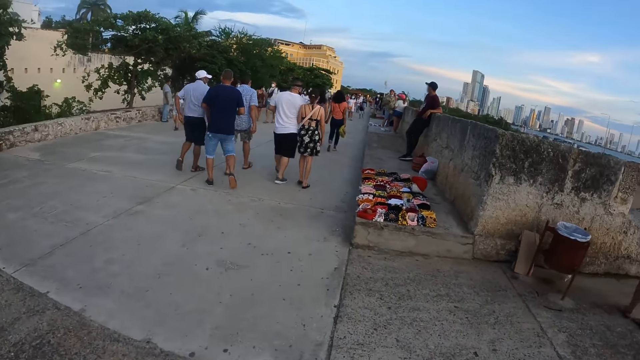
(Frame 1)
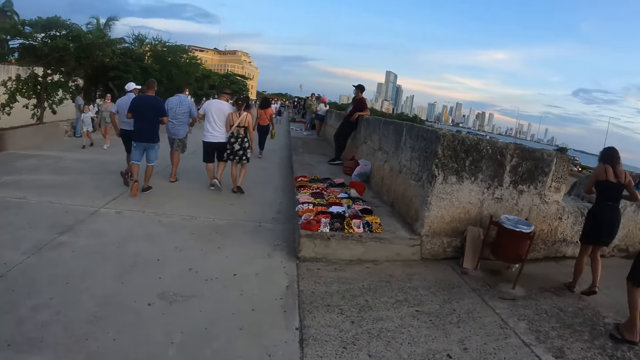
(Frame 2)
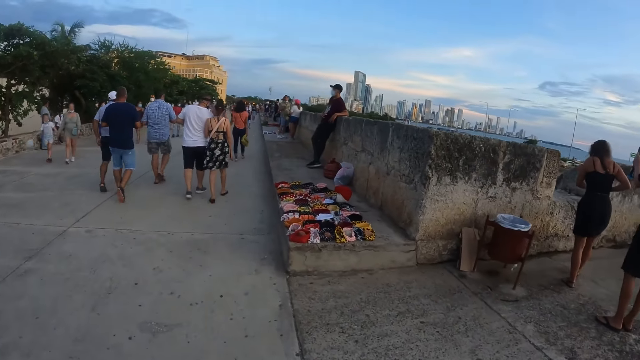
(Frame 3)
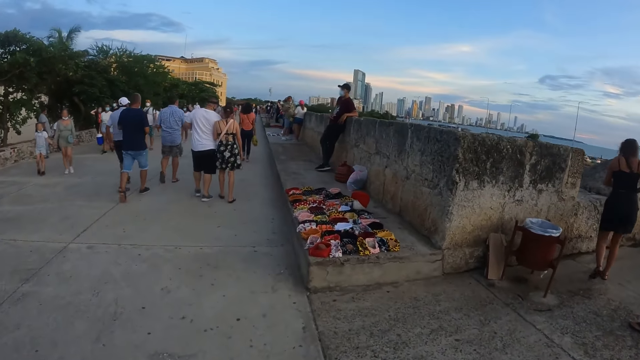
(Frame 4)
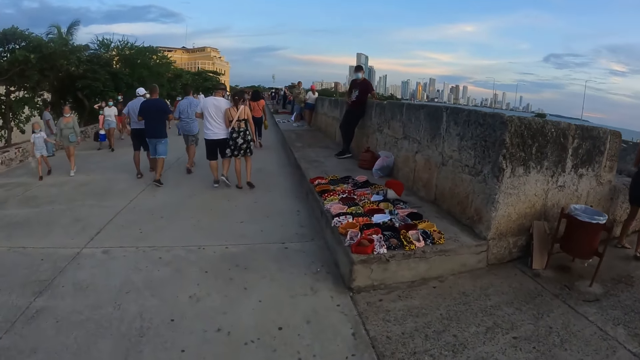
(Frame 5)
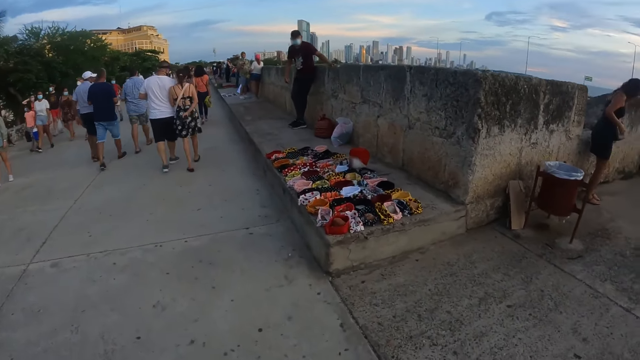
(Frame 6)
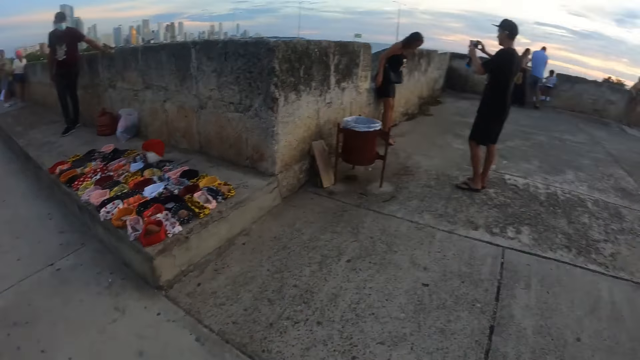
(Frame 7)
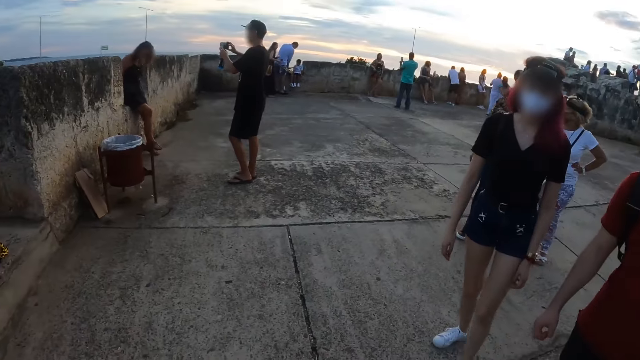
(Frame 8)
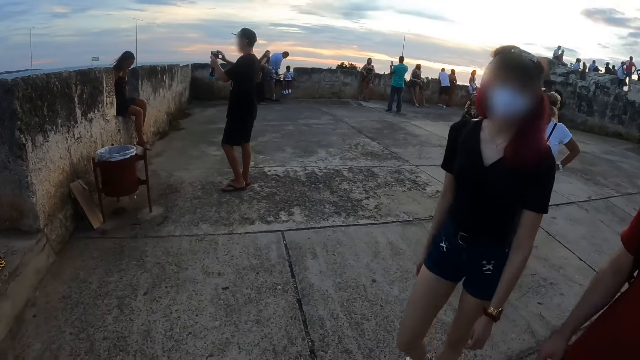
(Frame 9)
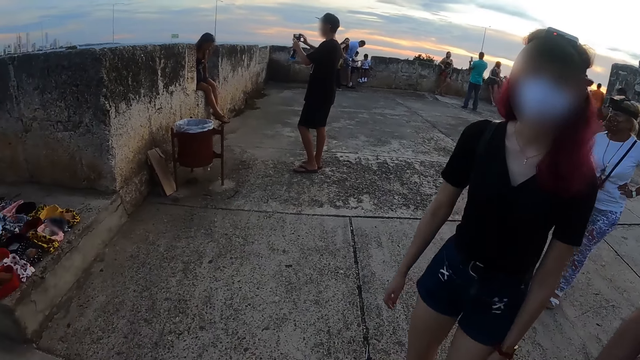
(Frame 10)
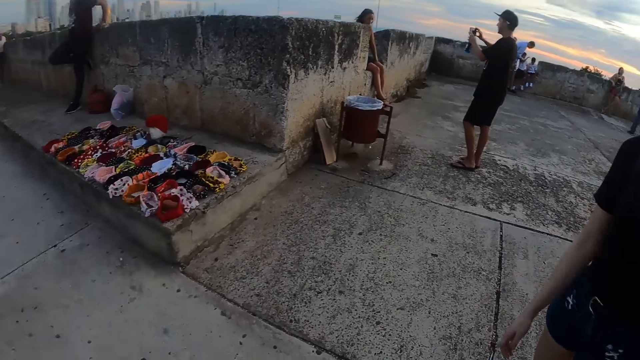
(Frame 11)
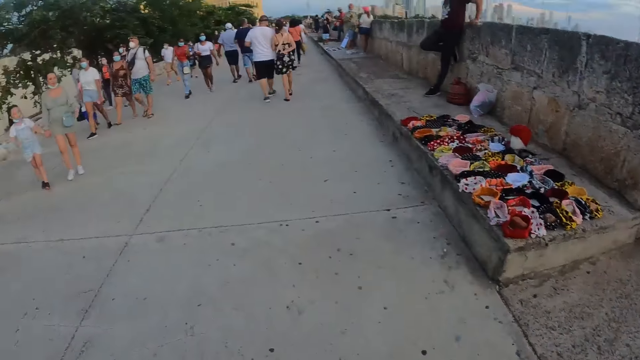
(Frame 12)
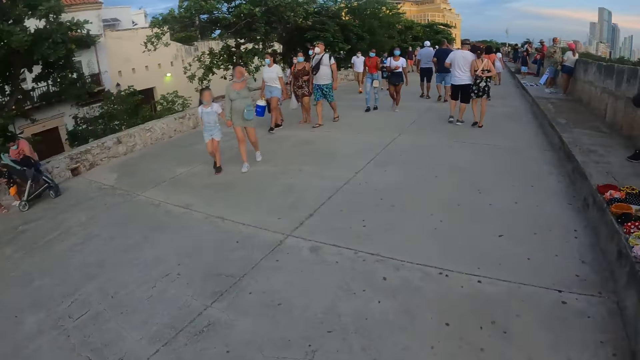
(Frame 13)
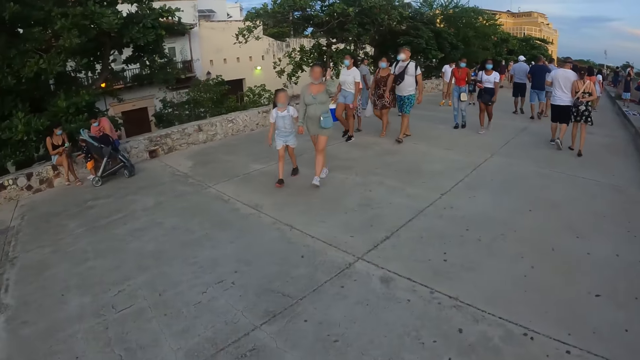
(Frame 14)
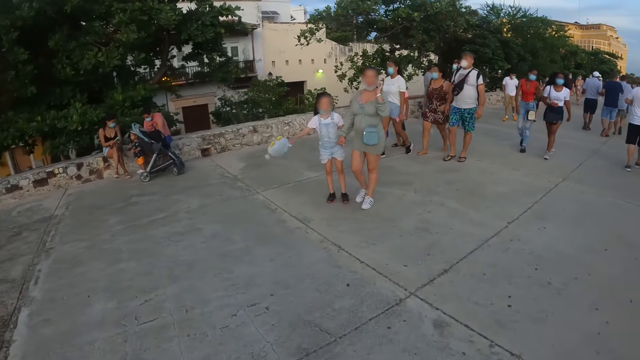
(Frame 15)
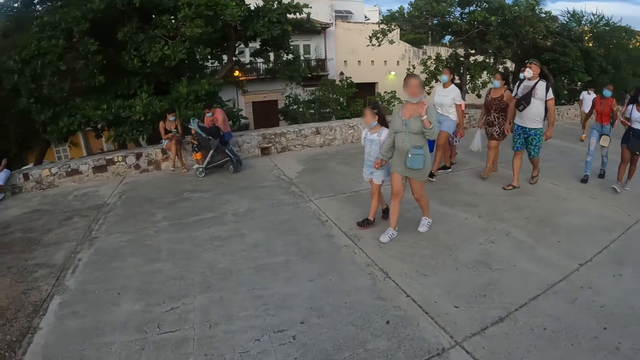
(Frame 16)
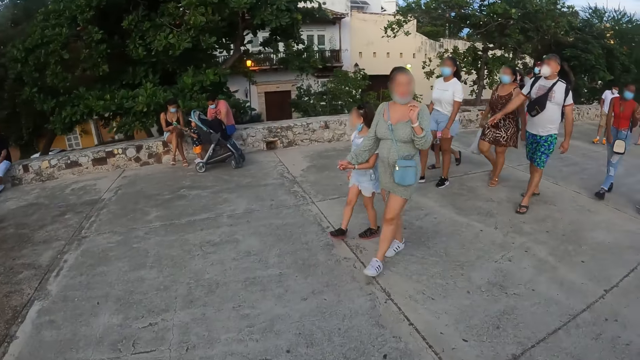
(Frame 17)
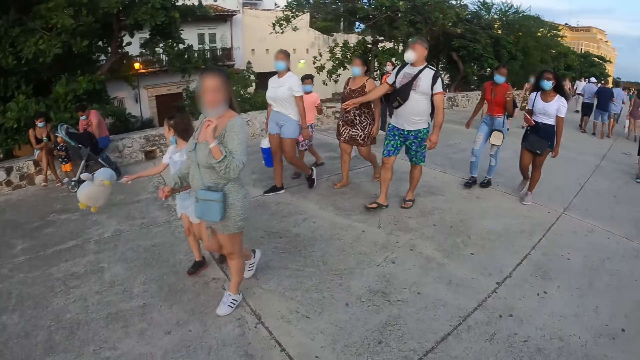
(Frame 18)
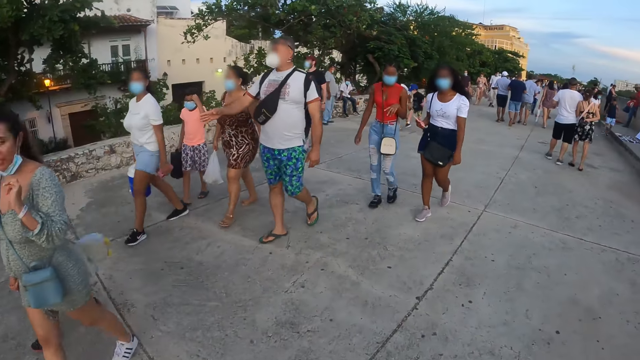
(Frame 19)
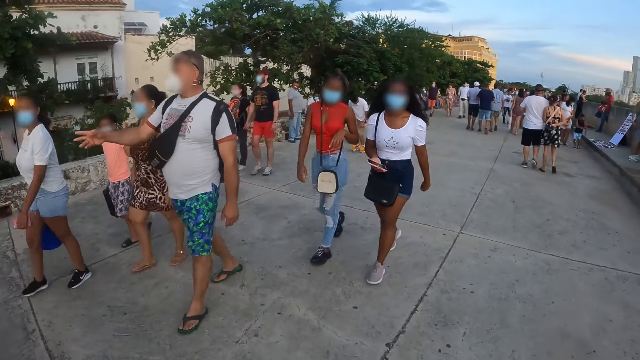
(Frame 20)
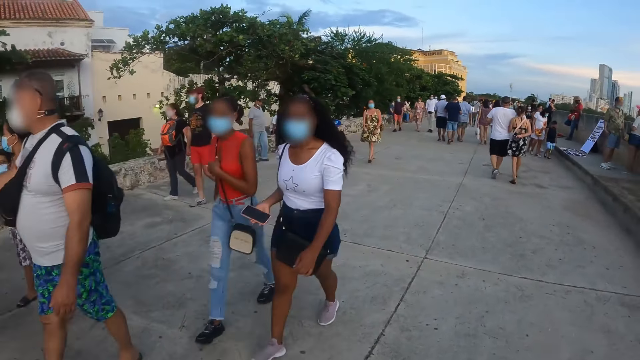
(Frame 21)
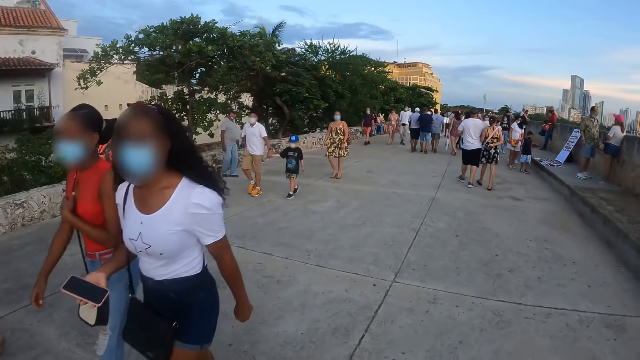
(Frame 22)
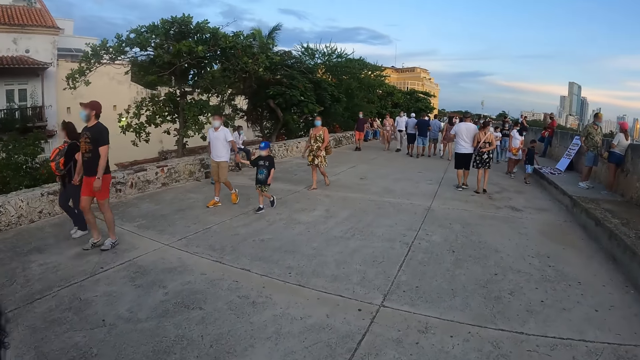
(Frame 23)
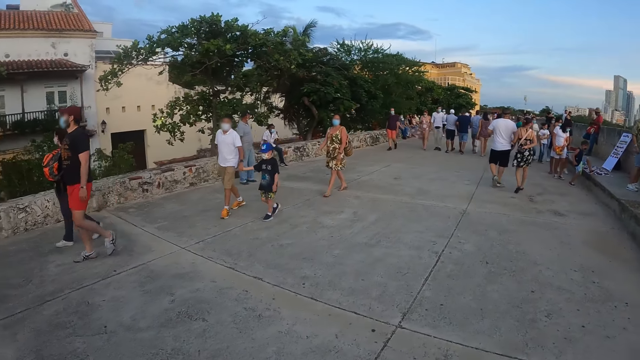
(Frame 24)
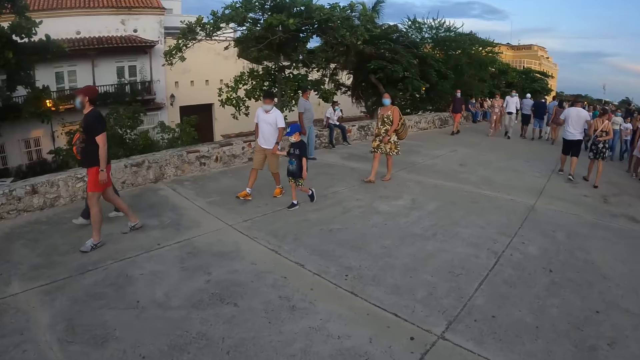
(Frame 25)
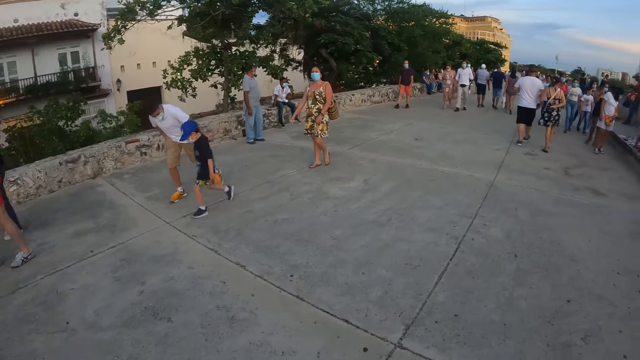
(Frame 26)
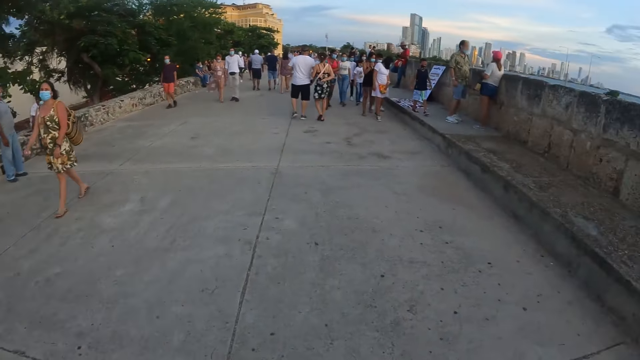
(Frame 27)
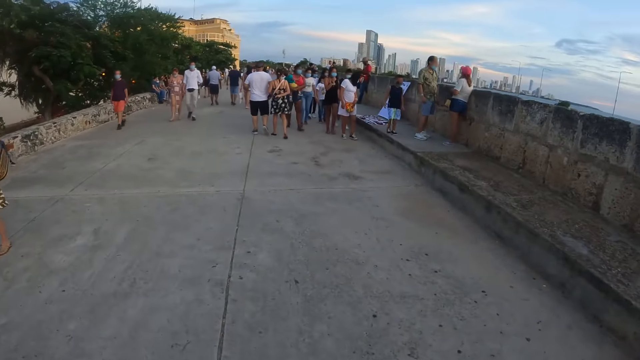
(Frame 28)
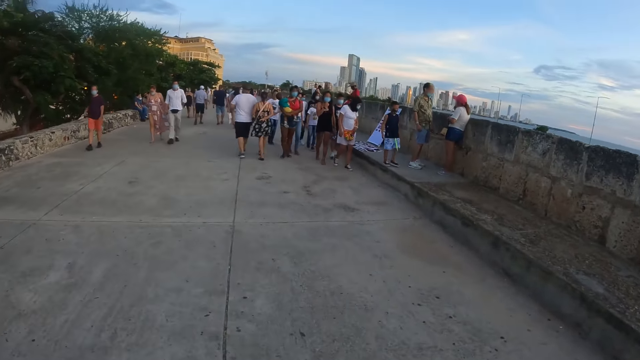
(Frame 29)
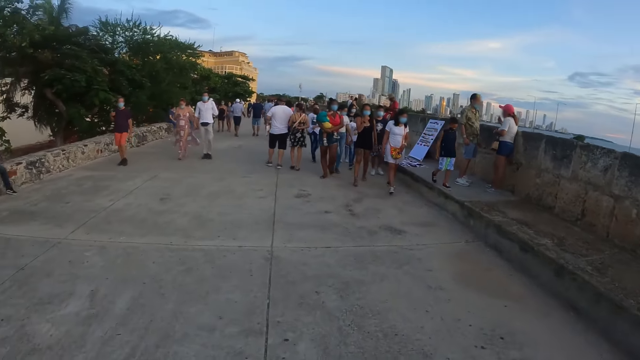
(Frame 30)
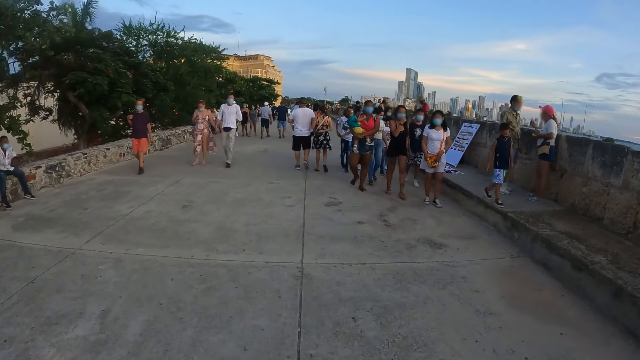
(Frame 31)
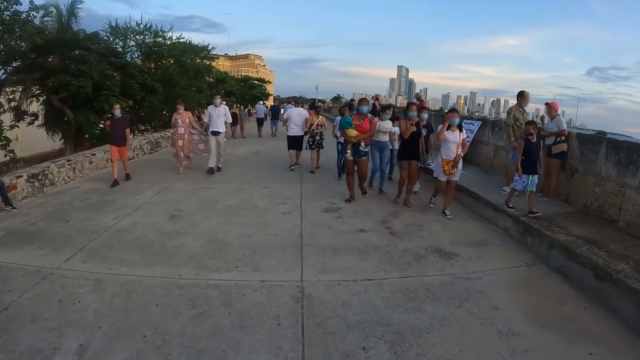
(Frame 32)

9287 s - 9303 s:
The camera wearer walks along the road. They turn round. They walk along the road.

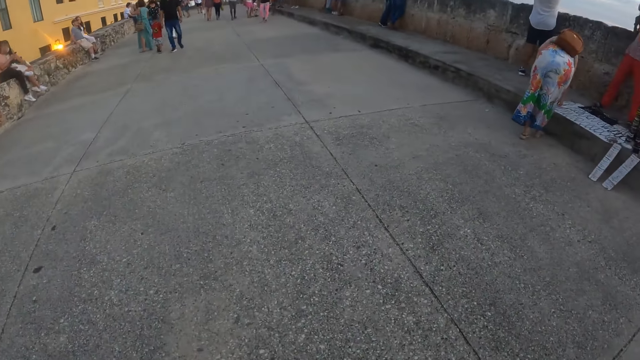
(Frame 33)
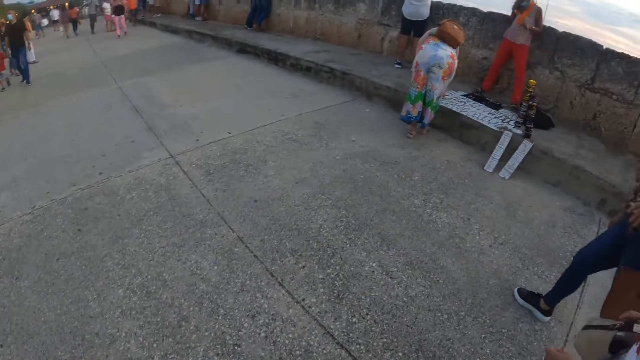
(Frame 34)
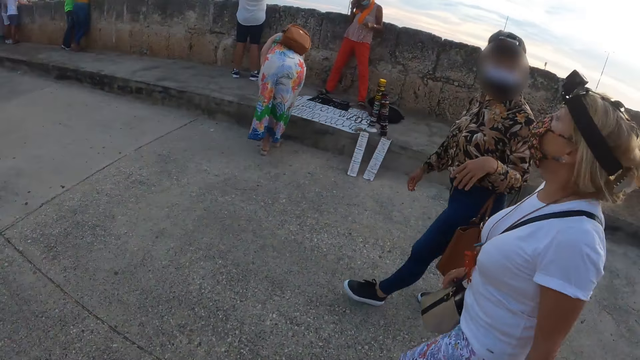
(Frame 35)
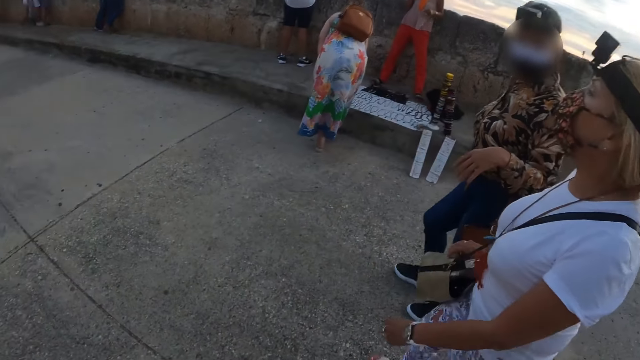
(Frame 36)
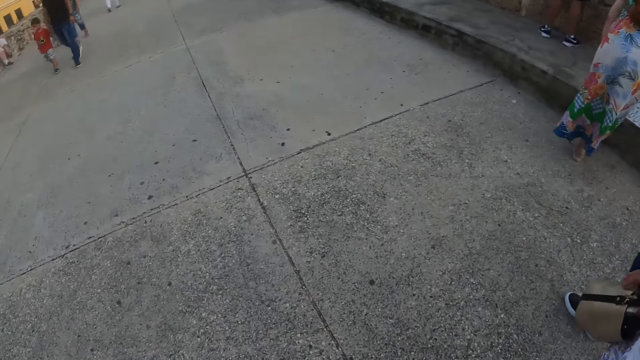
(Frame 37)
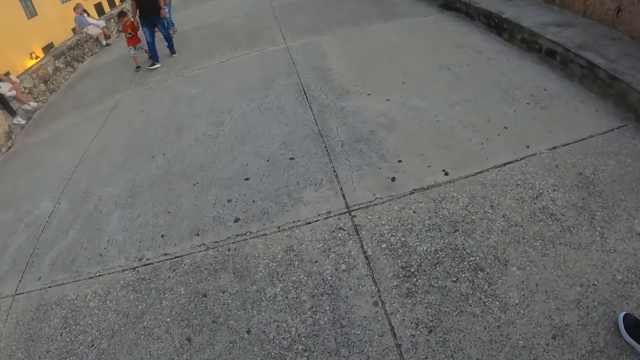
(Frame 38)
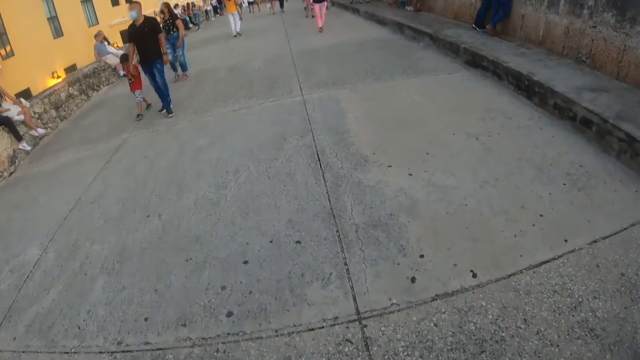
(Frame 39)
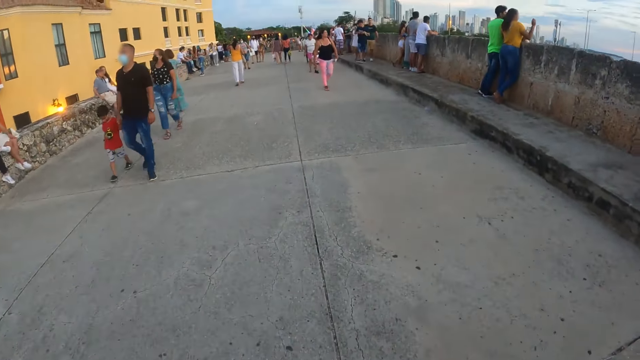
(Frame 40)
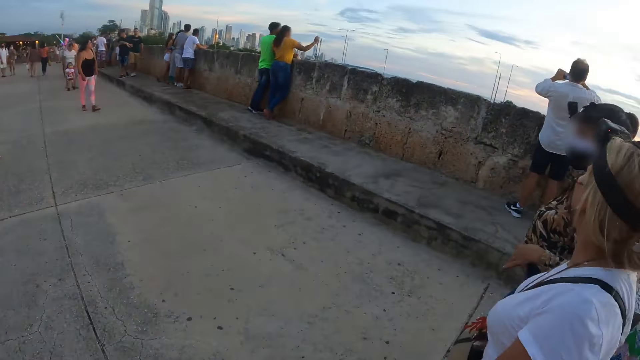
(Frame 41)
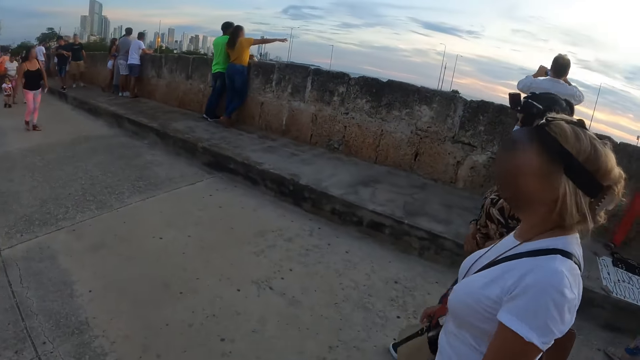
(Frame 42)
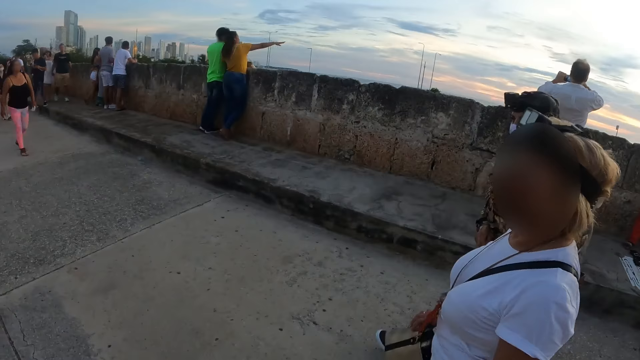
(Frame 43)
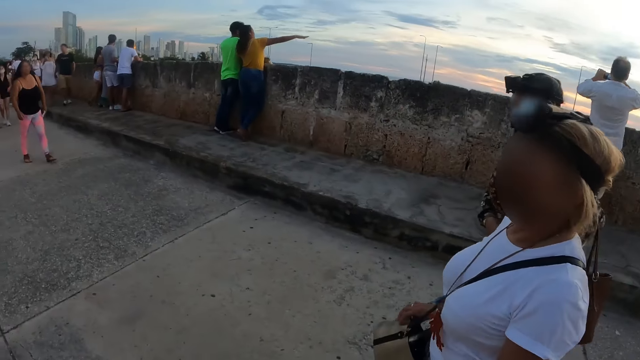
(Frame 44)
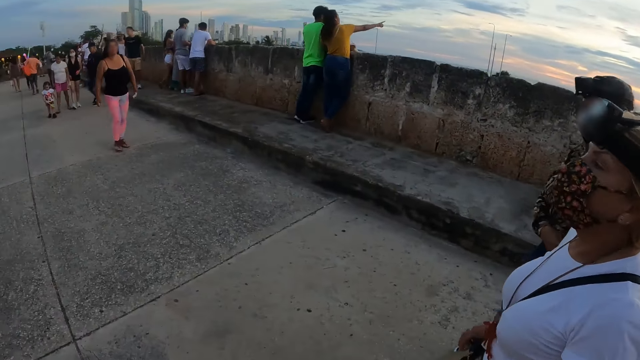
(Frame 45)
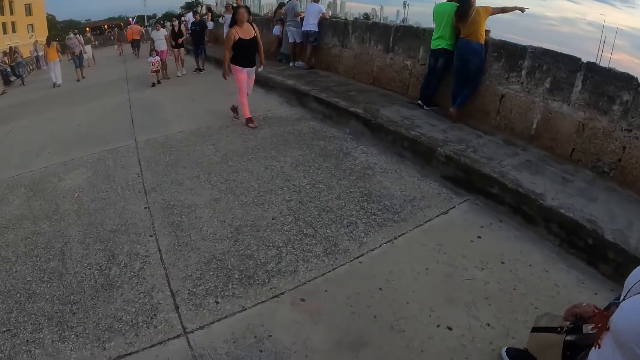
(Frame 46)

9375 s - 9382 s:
A person interacts with a woman. The camera wearer looks round. They interact with the woman.
